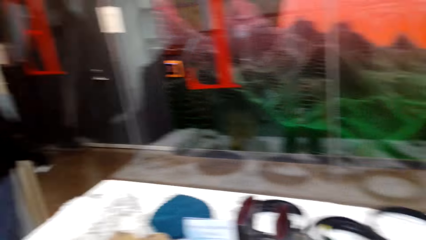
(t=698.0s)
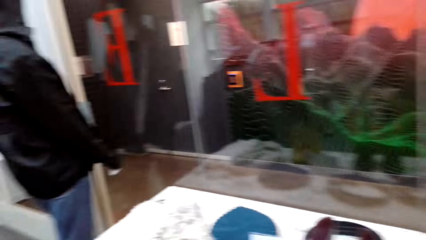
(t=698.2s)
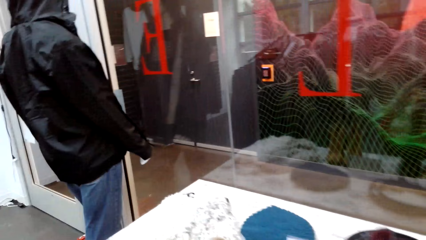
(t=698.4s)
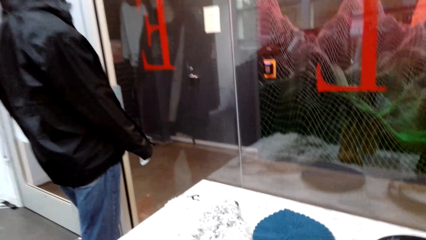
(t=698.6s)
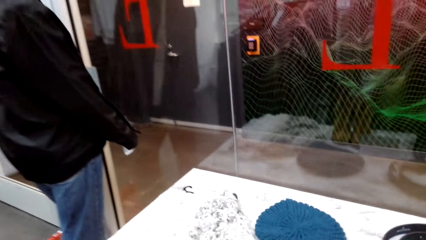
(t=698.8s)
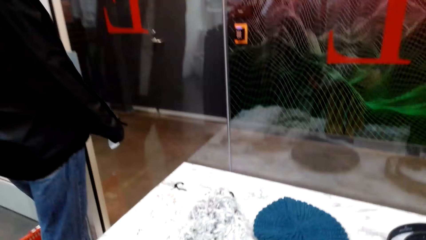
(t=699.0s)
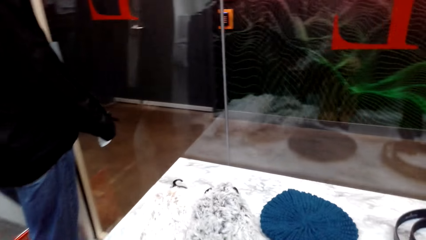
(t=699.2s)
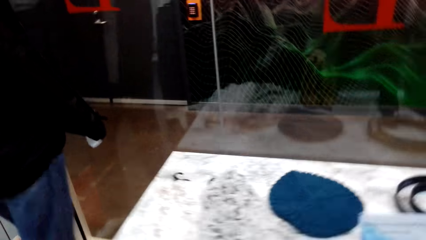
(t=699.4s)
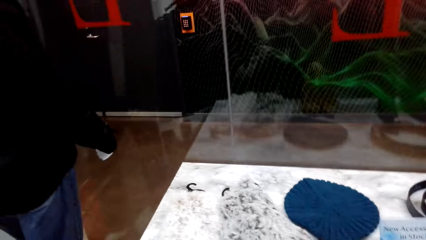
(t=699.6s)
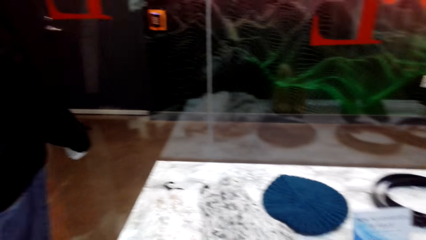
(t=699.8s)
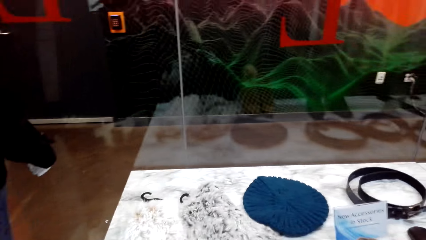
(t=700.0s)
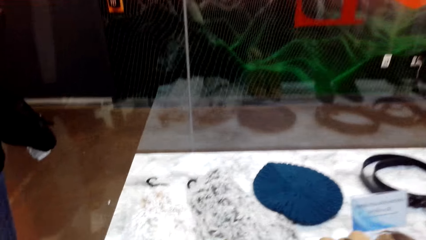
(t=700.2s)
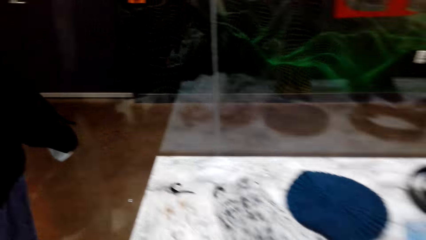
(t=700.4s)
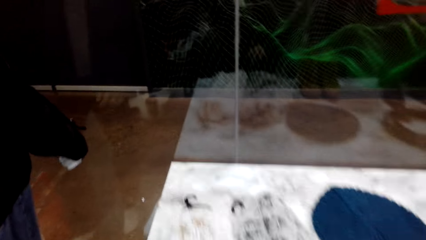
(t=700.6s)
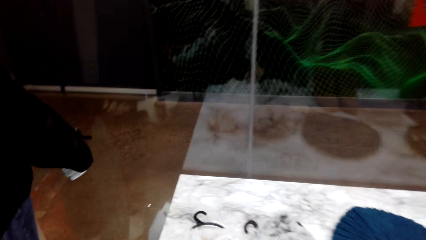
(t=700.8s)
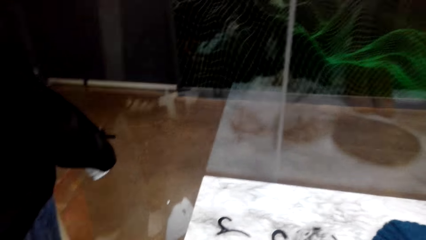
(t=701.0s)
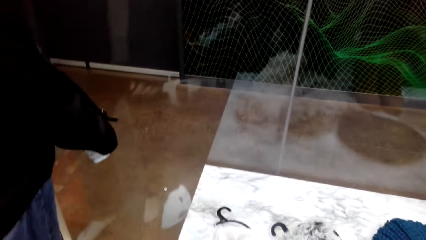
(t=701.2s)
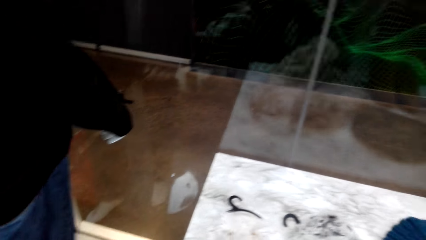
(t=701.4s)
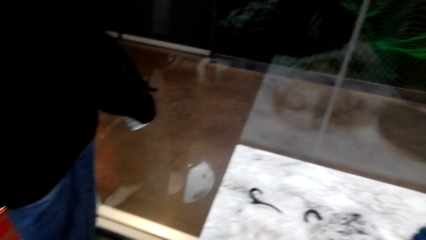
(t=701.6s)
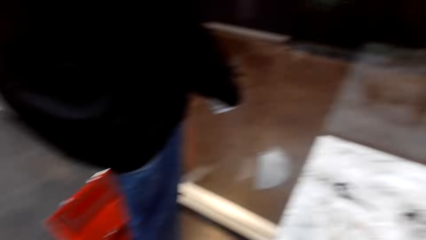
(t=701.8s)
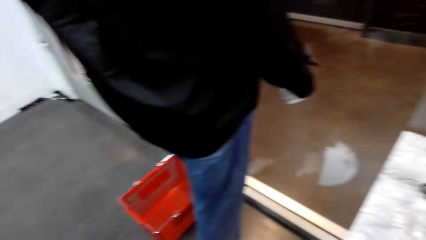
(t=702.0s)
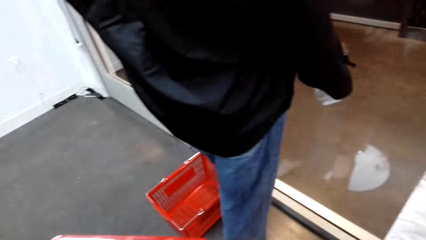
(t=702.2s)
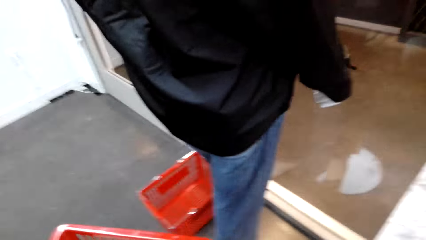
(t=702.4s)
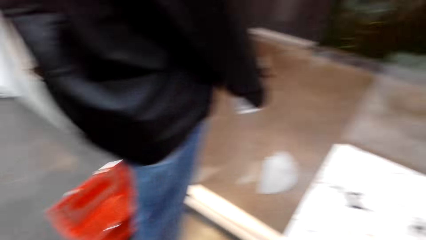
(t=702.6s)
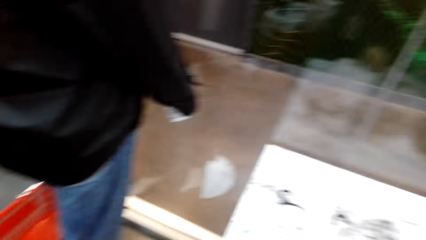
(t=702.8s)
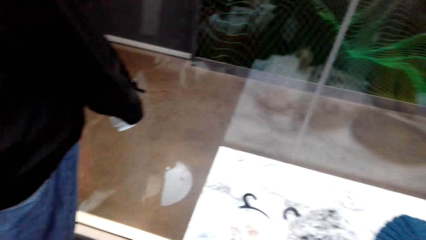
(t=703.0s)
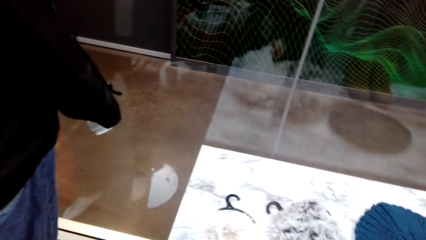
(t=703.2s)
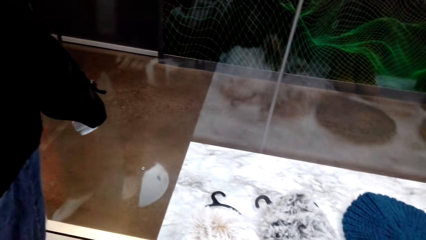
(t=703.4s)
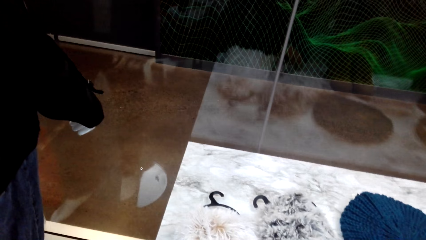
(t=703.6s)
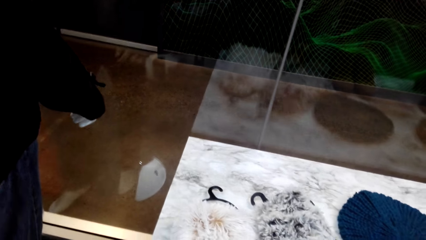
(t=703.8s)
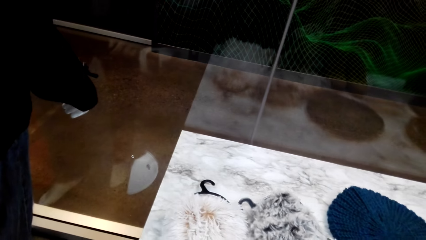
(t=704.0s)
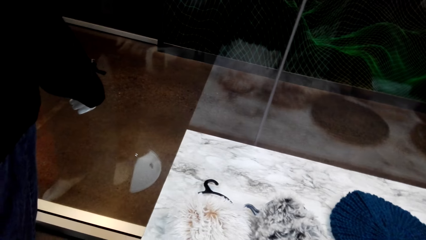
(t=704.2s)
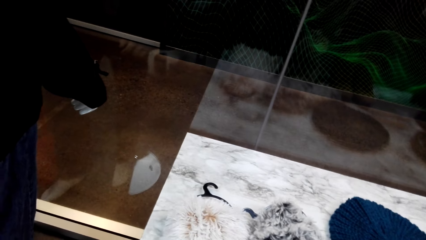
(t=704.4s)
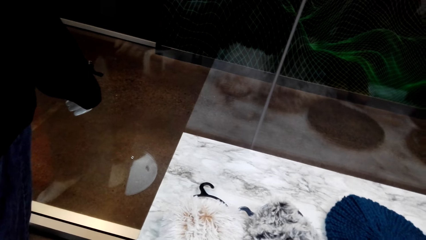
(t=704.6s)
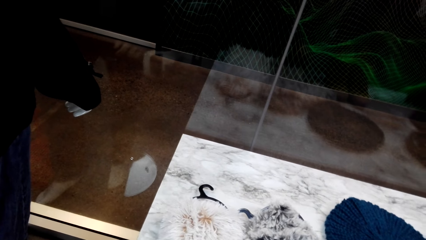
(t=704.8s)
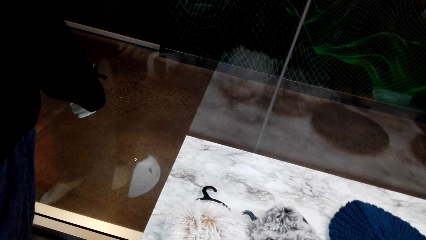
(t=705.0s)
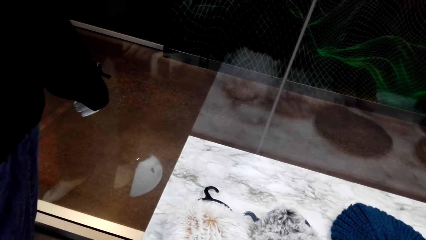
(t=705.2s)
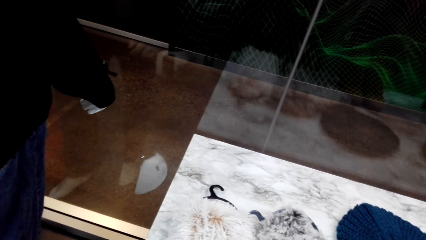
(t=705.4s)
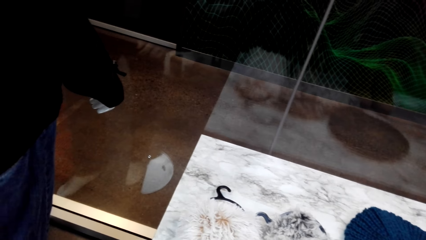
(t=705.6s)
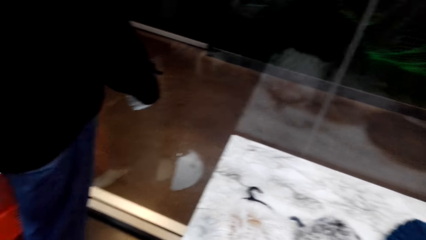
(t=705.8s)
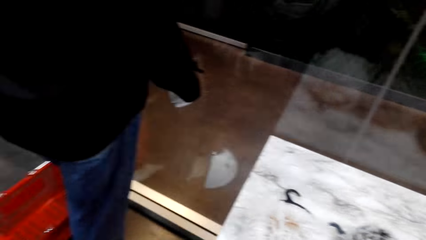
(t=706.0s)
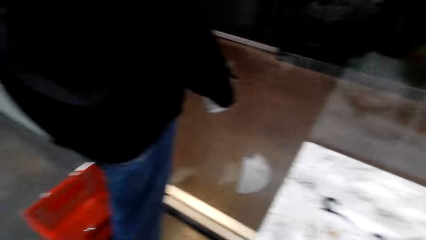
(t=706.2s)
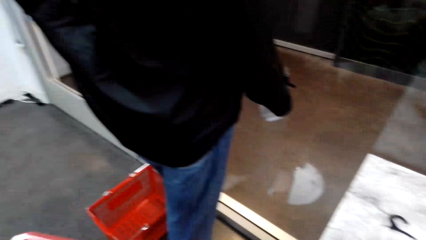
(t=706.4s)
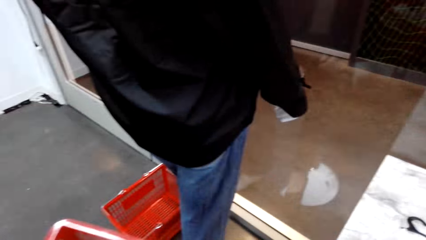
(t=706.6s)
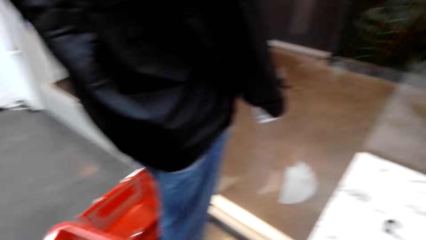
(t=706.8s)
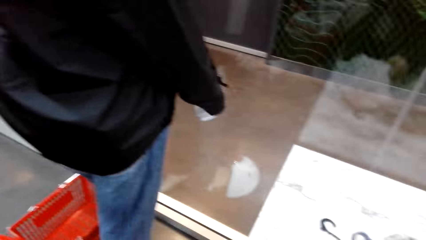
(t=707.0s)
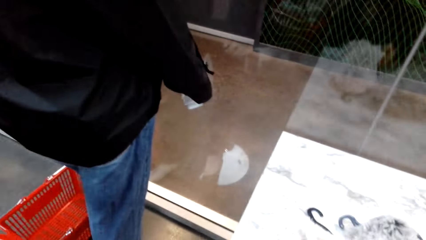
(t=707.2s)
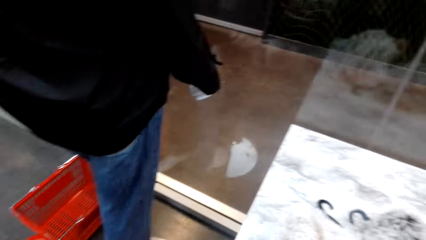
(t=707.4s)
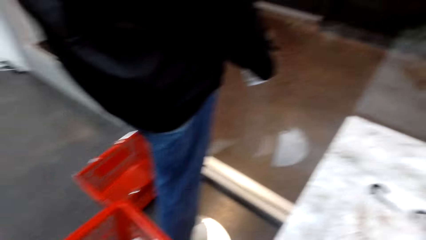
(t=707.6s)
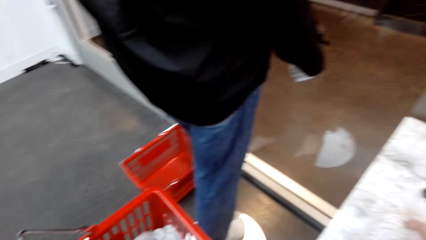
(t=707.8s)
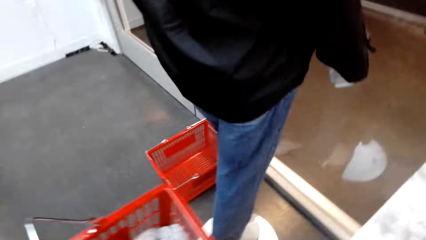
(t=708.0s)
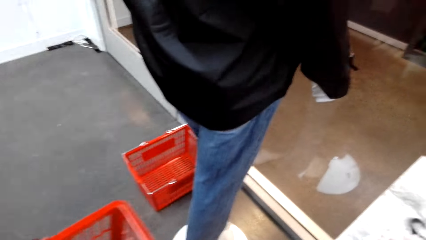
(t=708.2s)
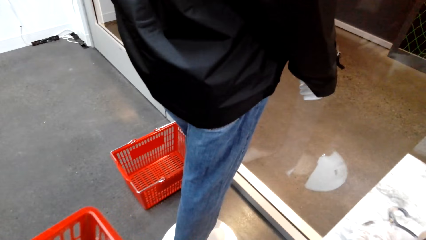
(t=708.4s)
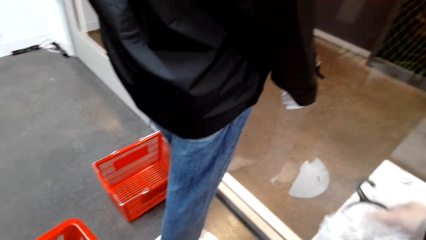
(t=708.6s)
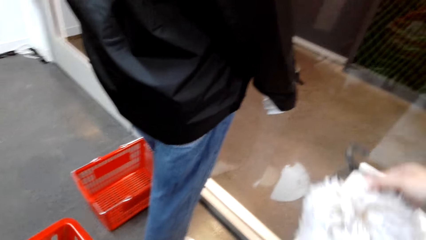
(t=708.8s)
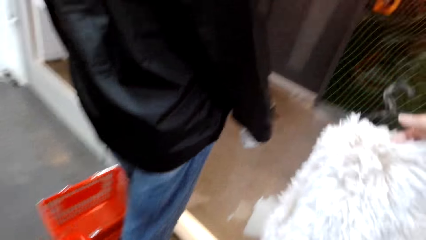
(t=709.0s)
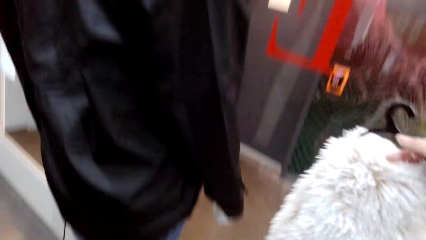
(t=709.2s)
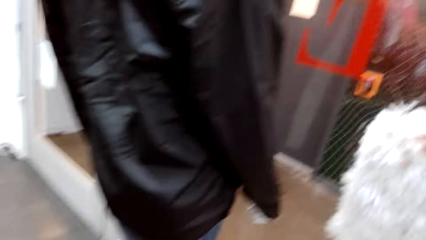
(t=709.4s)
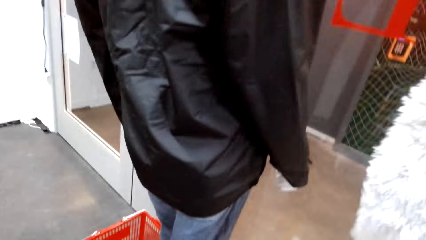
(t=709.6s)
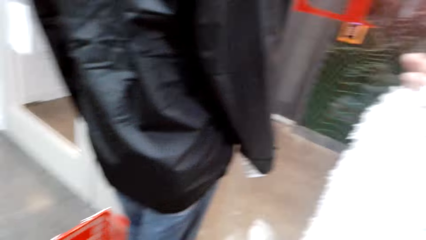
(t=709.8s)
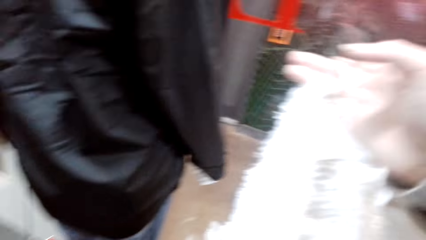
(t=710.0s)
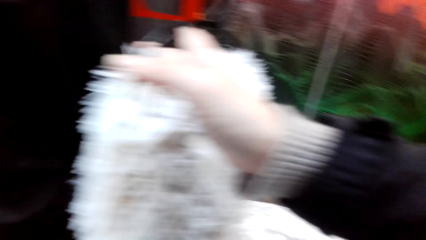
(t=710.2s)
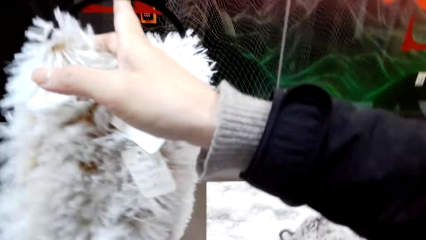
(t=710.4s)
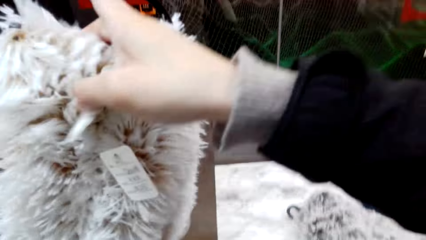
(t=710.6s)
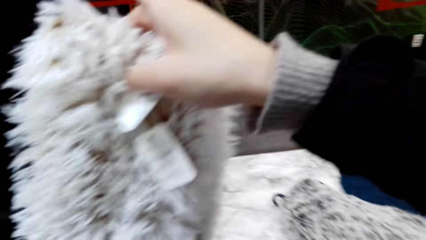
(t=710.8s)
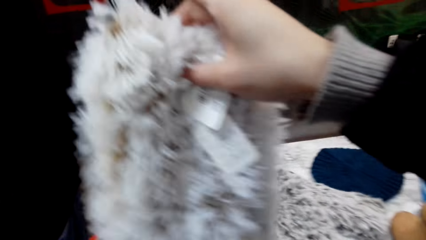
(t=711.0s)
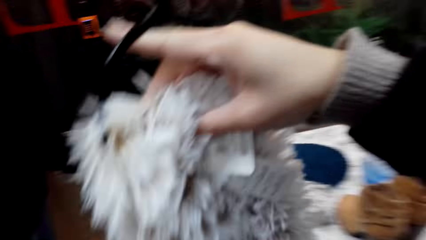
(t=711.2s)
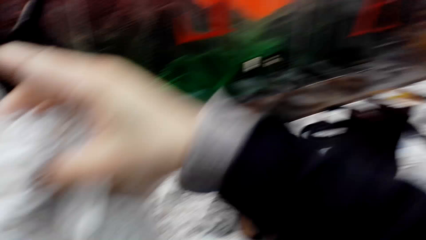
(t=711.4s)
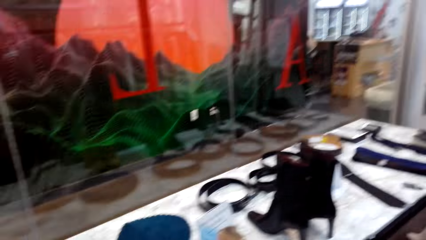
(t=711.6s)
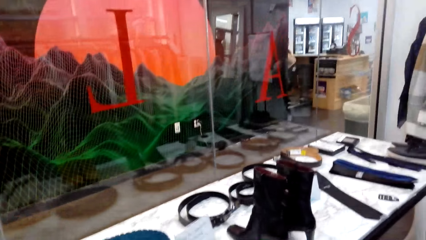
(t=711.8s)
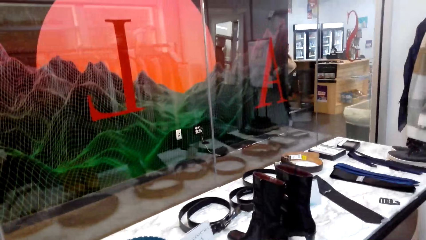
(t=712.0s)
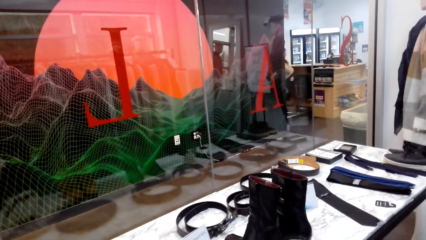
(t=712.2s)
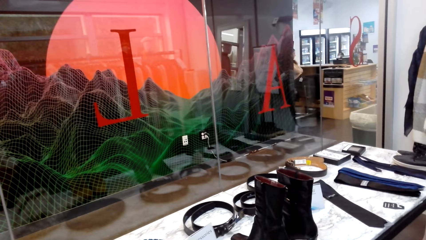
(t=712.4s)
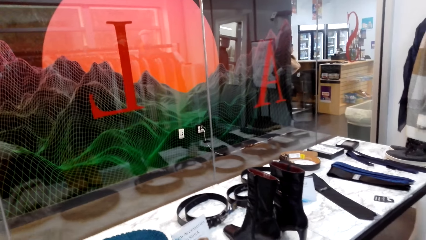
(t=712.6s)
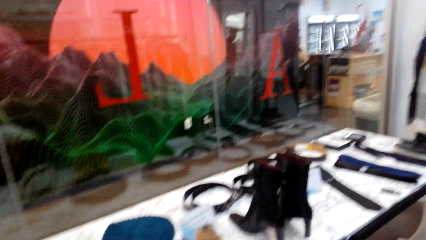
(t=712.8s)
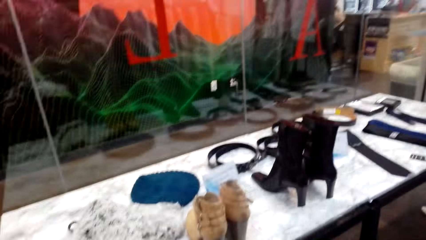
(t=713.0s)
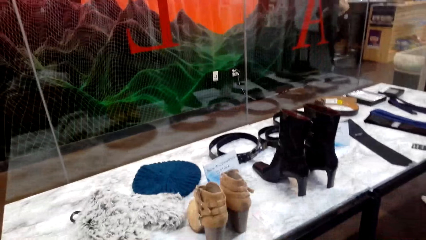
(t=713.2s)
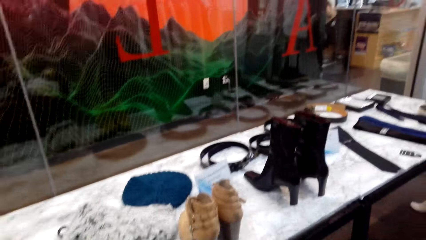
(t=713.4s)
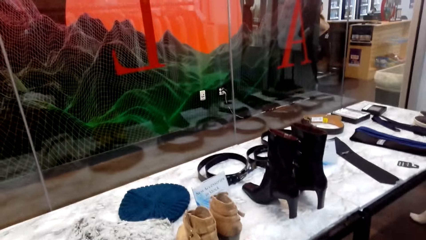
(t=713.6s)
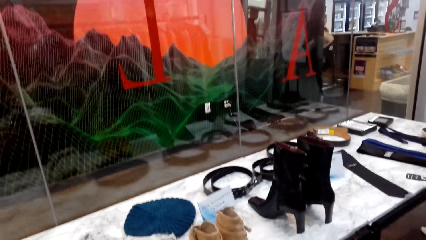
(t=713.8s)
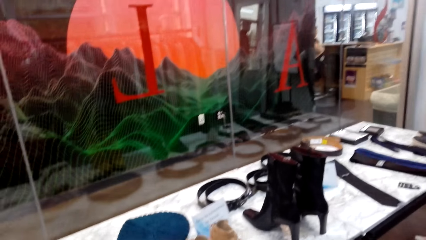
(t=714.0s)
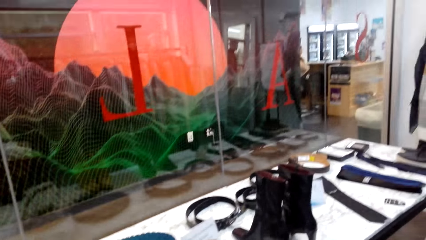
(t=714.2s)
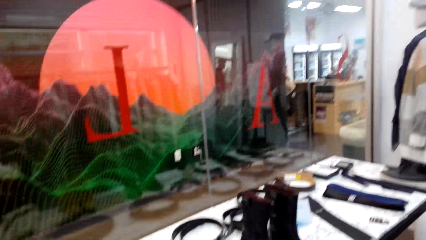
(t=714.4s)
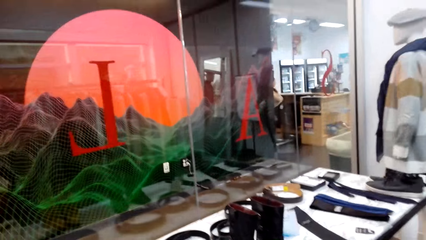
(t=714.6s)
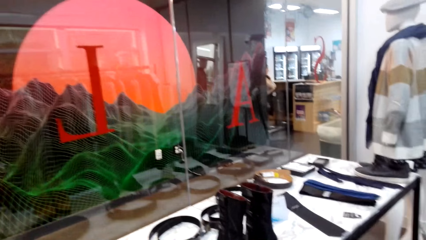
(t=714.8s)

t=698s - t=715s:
The camera wearer walks around. They look around. They touch the cloth on the table. They look at the shopping basket or bucket. They pick up a scarf. They look around. They place the scarf in the shopping bucket.
